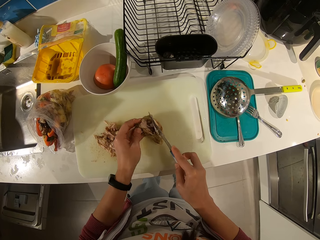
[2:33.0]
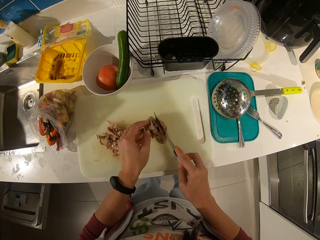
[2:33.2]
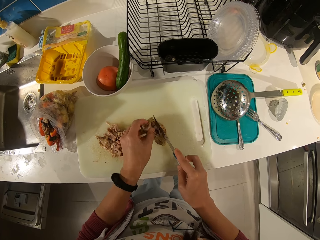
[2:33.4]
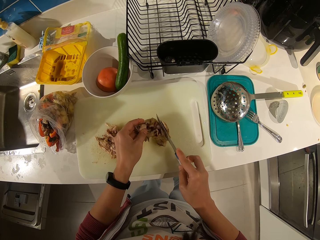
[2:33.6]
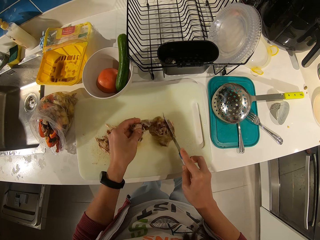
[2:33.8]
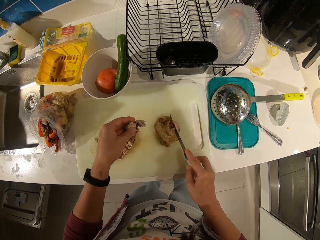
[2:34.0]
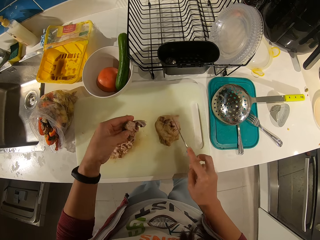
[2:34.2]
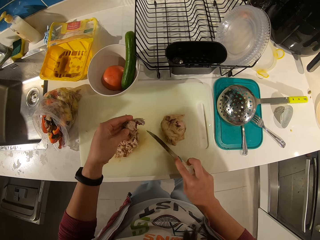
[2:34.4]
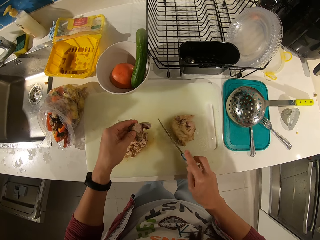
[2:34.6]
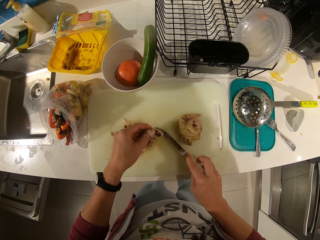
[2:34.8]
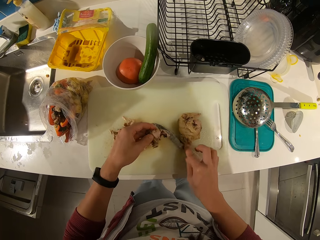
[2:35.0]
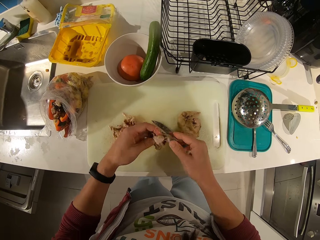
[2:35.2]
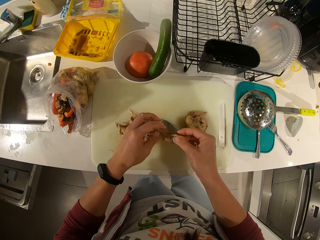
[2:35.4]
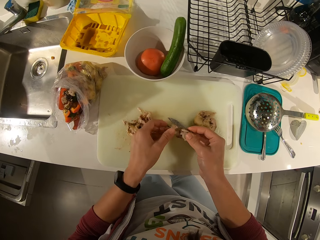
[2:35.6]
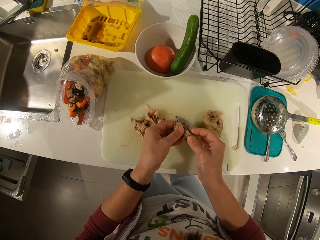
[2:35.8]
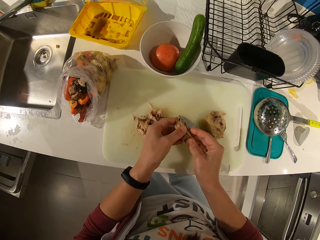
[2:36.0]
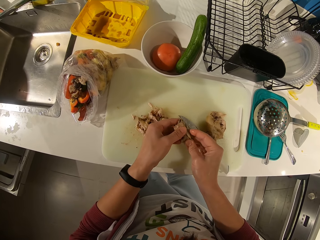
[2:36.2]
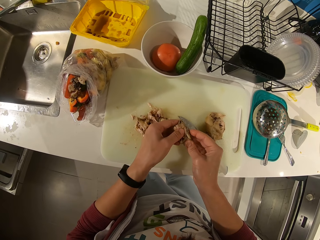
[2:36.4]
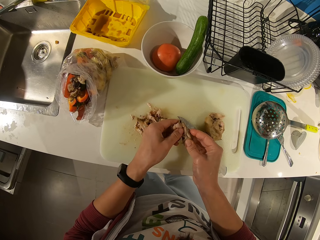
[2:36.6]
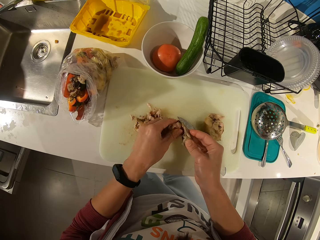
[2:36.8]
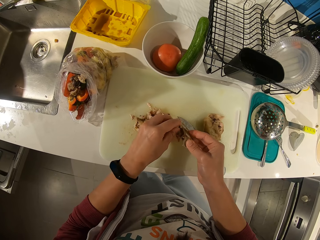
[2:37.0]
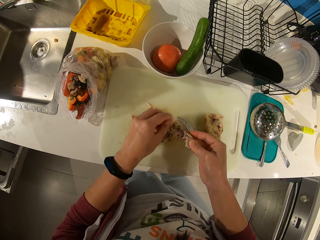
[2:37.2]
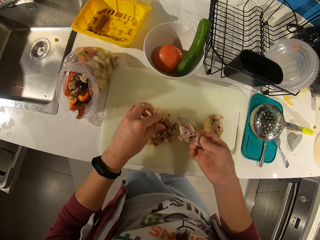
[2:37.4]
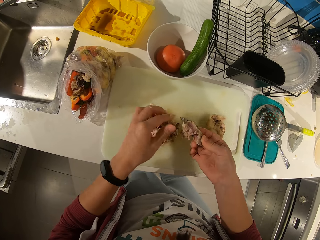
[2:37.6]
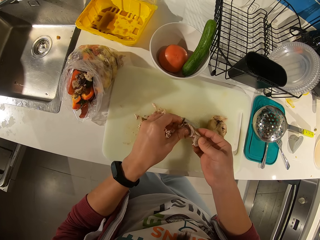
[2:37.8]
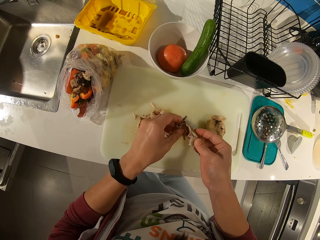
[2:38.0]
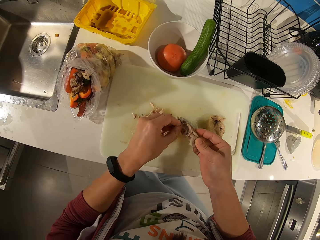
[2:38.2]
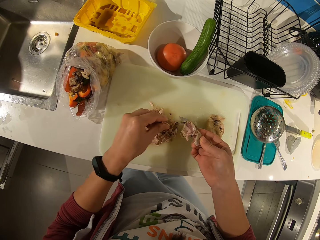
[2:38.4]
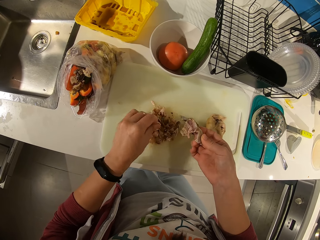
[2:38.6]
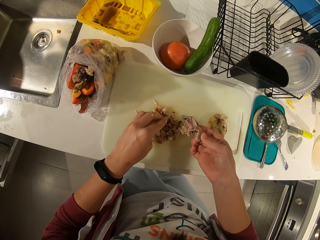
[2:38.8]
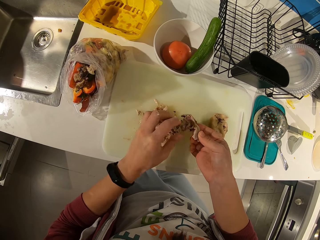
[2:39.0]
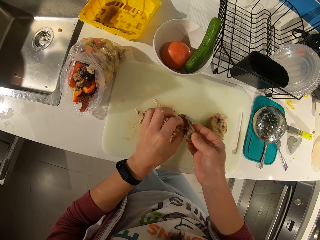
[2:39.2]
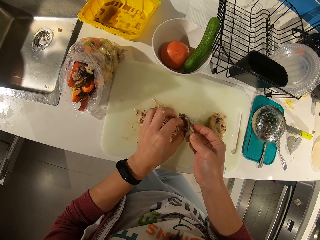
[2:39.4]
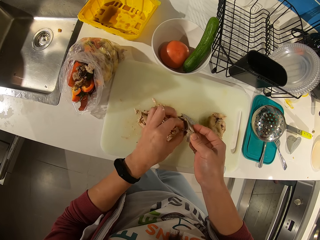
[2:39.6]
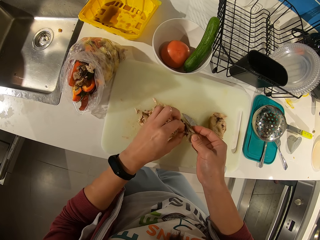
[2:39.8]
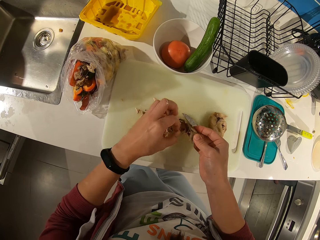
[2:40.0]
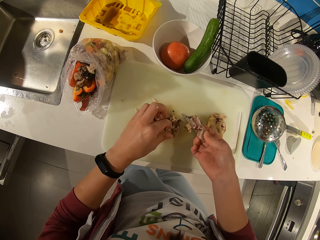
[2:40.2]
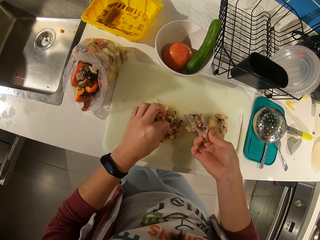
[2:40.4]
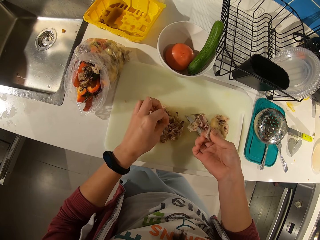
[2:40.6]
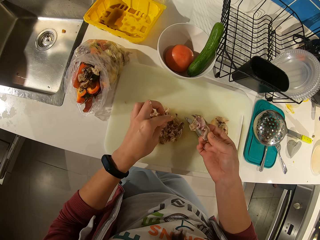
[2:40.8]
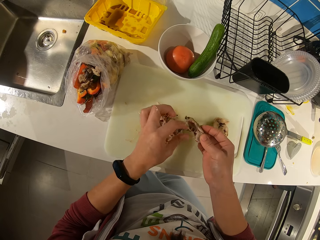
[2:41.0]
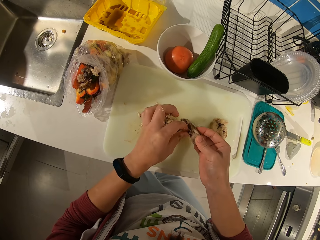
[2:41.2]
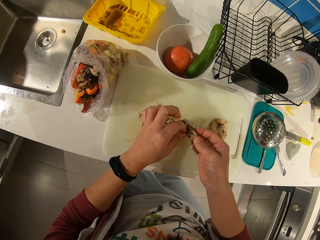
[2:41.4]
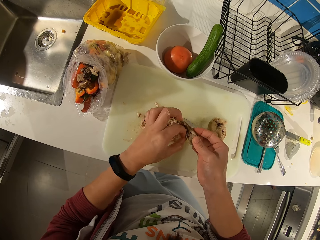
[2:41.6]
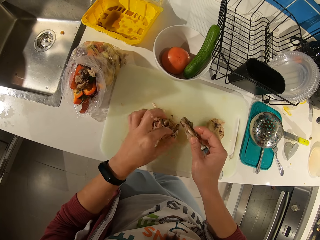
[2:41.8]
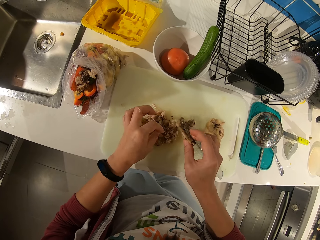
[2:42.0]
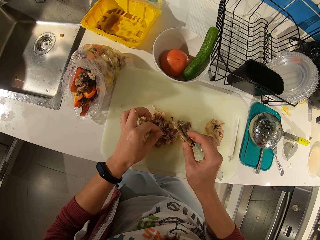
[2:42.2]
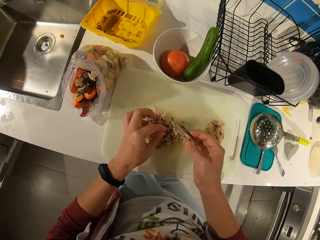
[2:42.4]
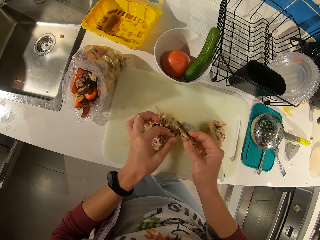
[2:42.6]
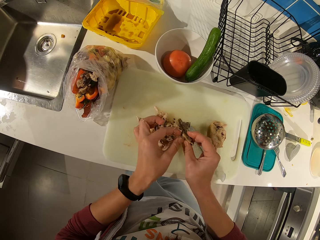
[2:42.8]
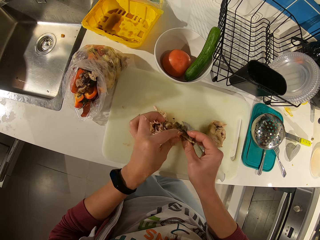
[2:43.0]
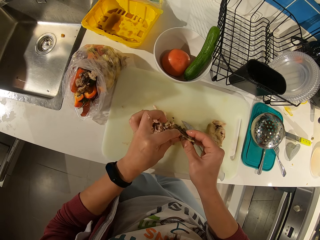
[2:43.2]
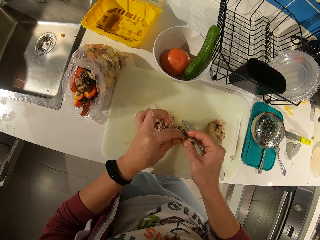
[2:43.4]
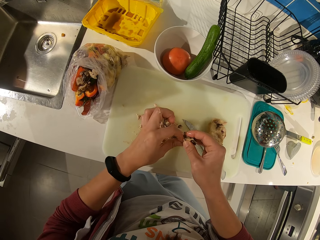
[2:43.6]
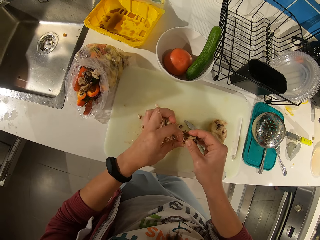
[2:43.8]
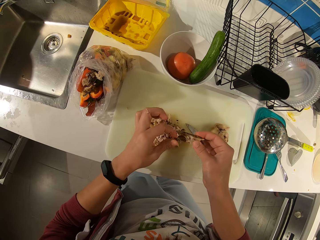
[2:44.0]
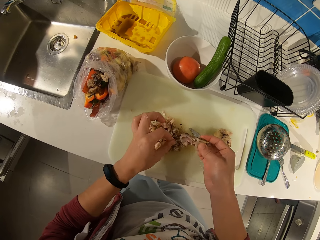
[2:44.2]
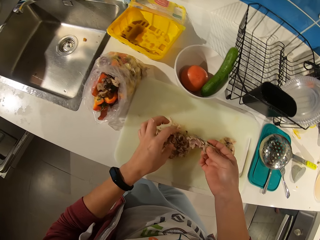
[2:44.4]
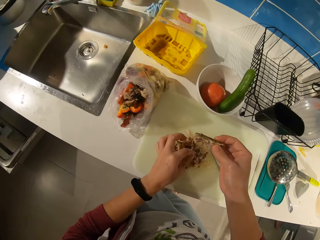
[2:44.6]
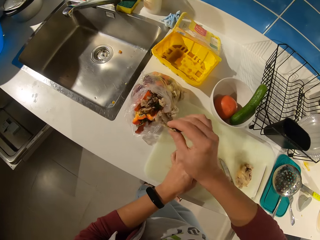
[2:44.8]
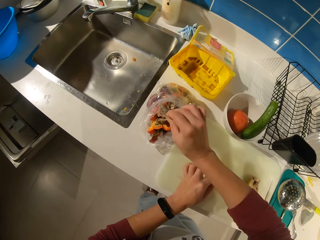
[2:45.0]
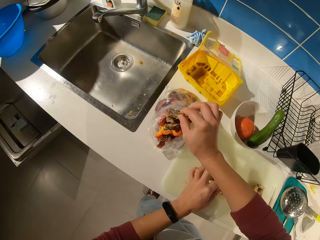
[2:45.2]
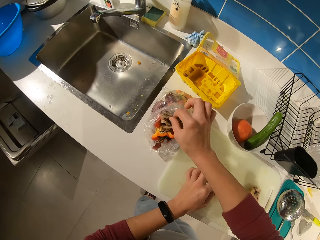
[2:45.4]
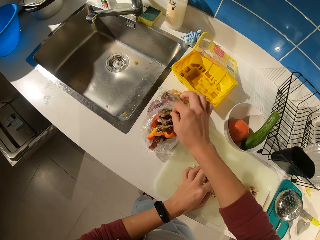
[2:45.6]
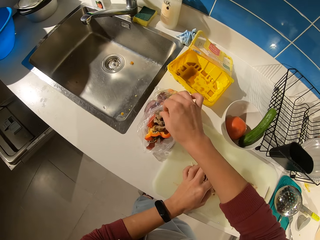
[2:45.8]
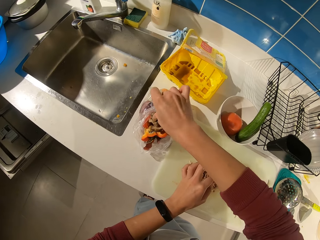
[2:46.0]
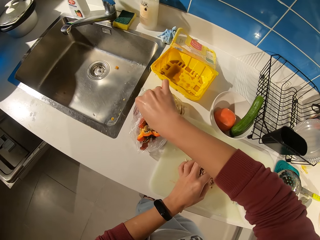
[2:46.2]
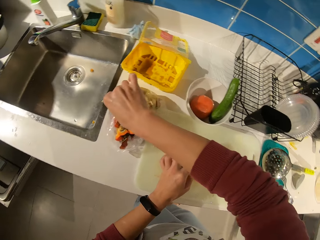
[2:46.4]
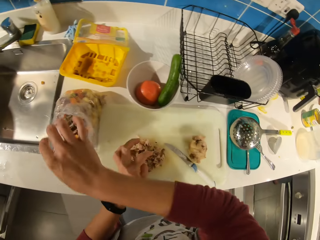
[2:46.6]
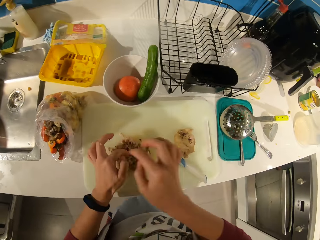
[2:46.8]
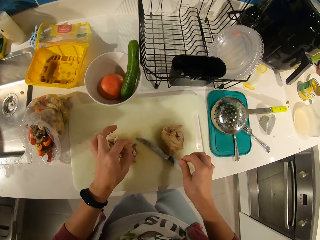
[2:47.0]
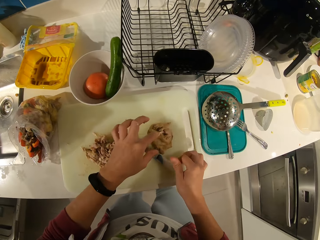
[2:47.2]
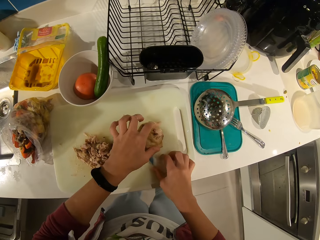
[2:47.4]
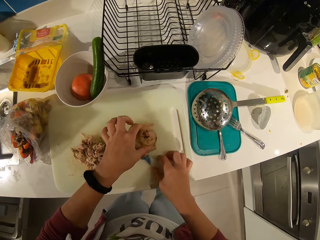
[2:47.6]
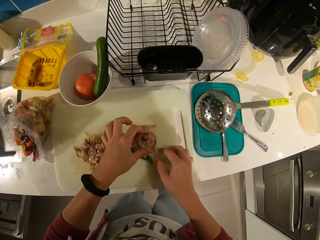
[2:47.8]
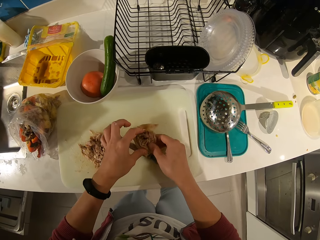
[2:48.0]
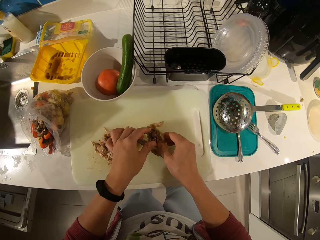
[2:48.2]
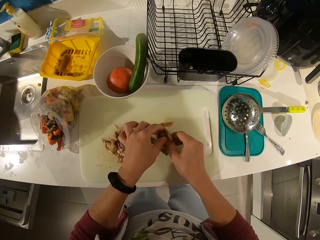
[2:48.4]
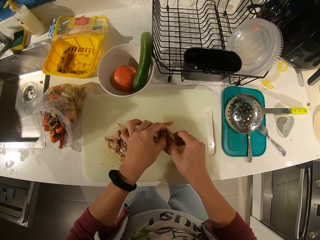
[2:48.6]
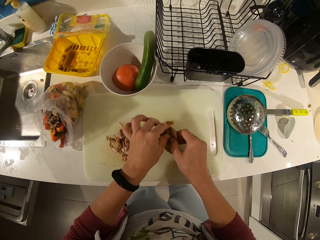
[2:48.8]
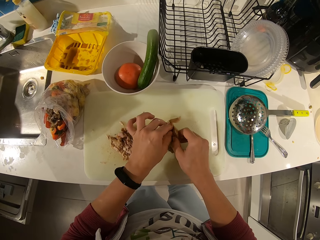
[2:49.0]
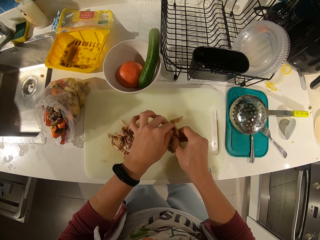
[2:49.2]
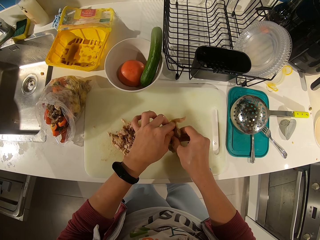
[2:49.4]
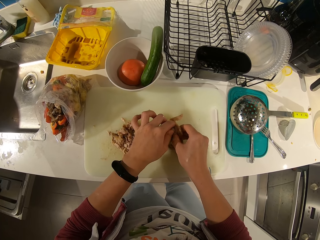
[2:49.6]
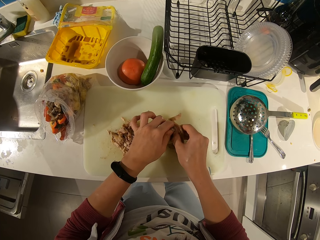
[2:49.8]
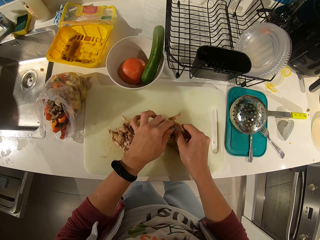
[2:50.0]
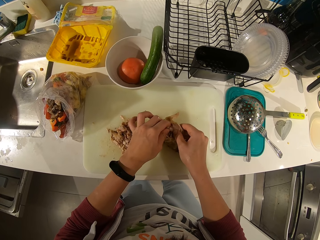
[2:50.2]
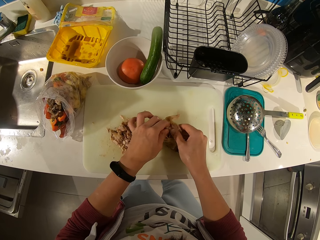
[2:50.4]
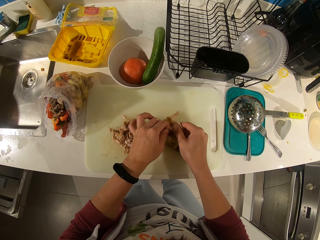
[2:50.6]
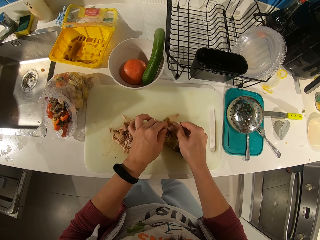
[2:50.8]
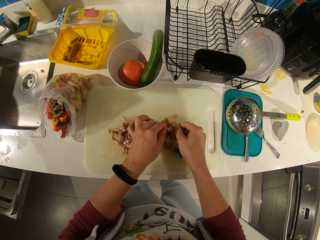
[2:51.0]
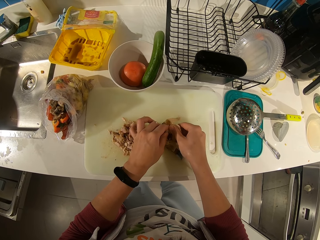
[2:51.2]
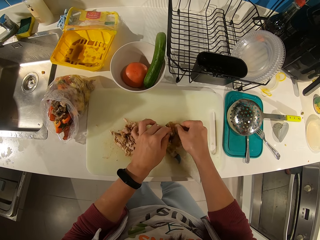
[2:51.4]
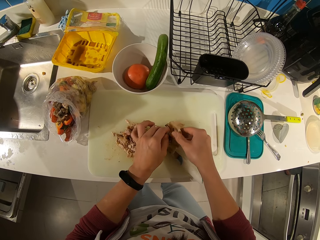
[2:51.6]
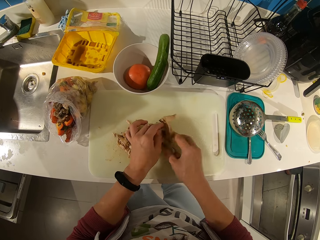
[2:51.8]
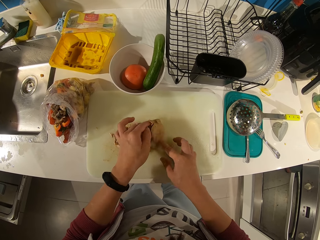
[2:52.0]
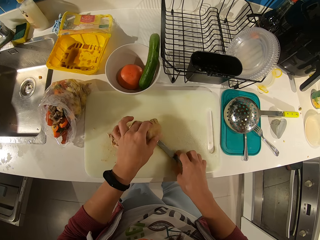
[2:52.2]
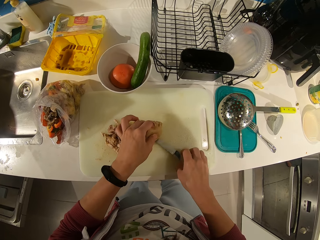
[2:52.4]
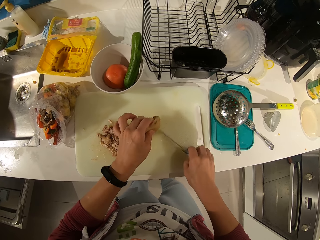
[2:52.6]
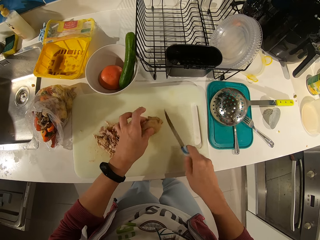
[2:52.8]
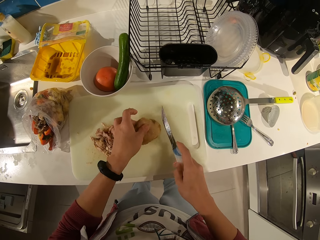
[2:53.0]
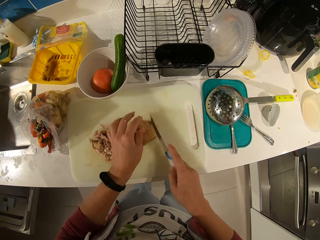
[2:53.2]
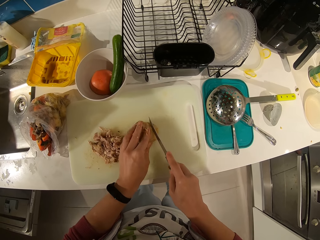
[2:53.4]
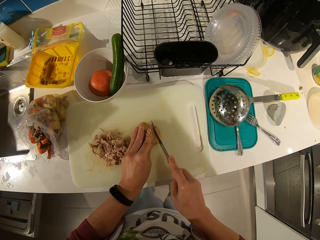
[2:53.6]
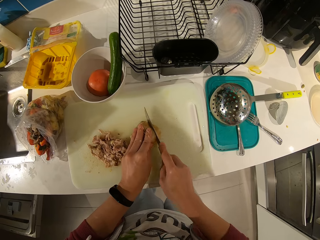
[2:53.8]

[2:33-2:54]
The camera wearer tears the meat with her left hand. She drops the knife on the tray. She detaches a piece of meat from a bone piece using hands. She drops the meat bone in the waste bag. She picks up a piece of meat on the chopping board. She tears the meat with her left hand. She picks up the knife on the tray. She adjusts the meat piece on the chopping board.
